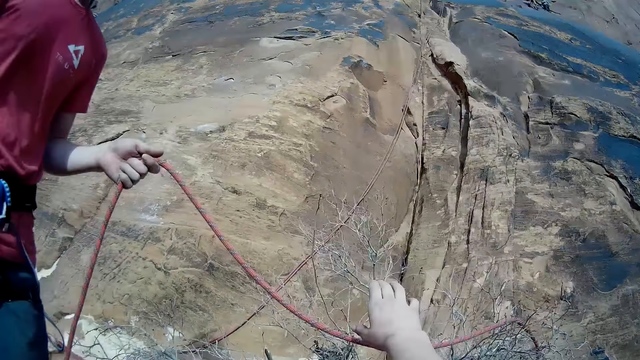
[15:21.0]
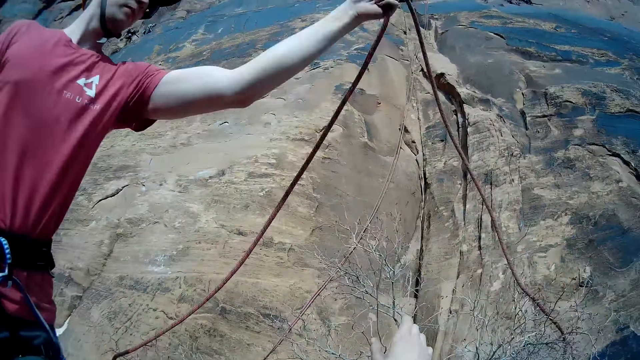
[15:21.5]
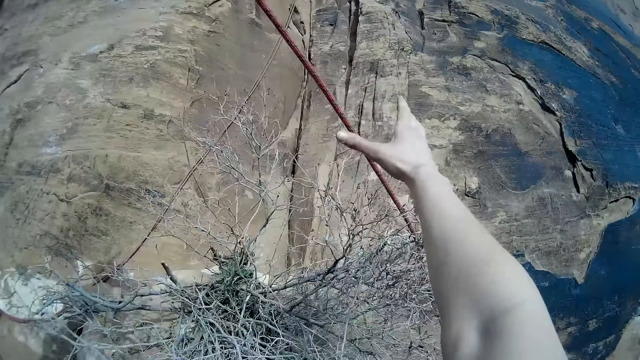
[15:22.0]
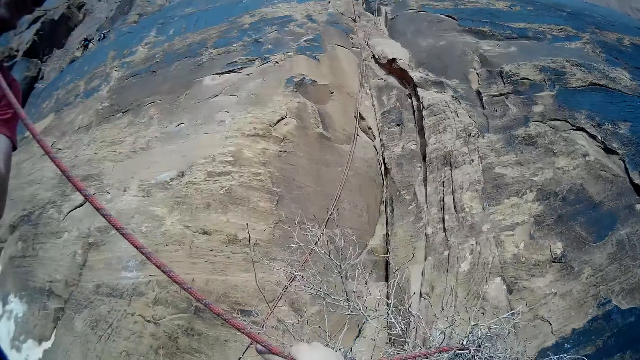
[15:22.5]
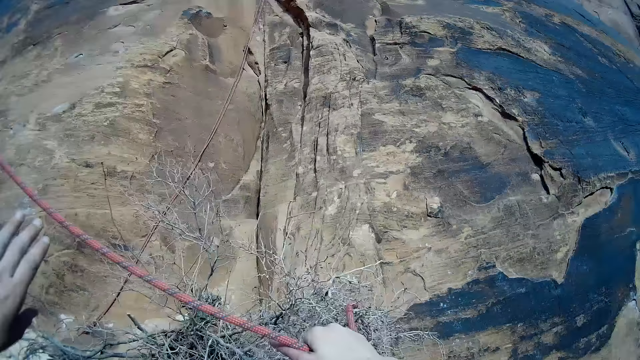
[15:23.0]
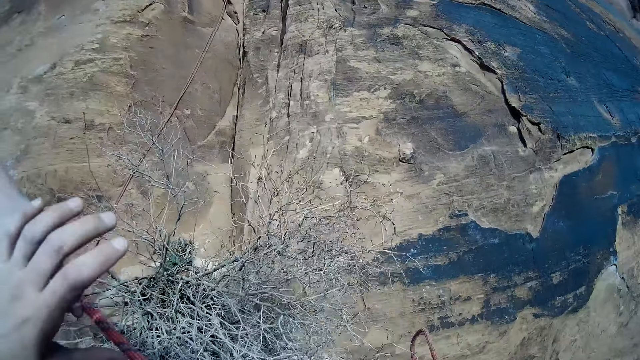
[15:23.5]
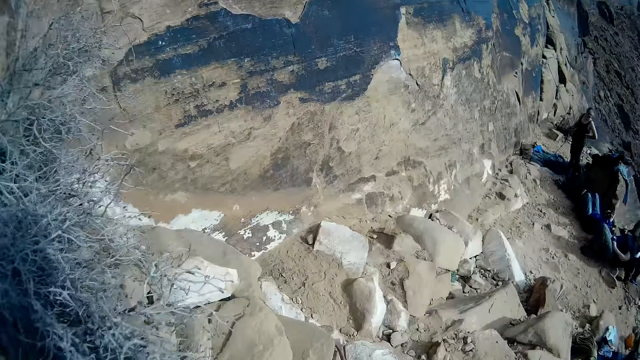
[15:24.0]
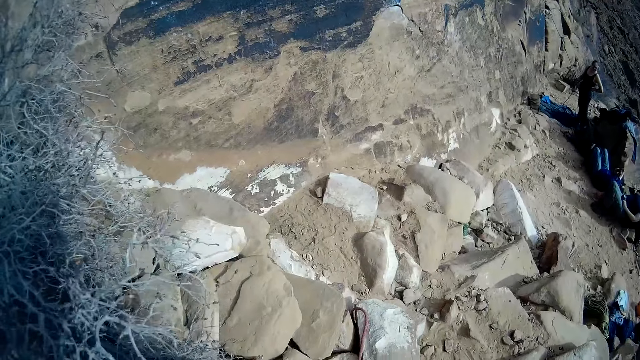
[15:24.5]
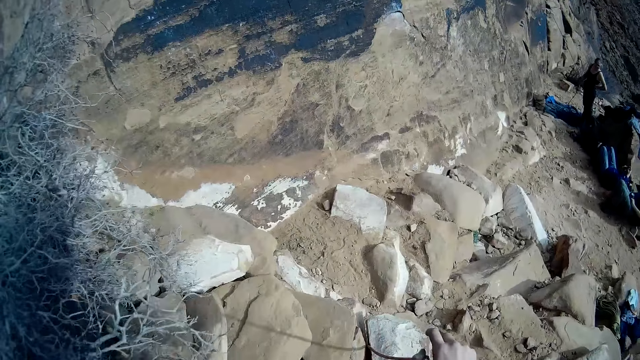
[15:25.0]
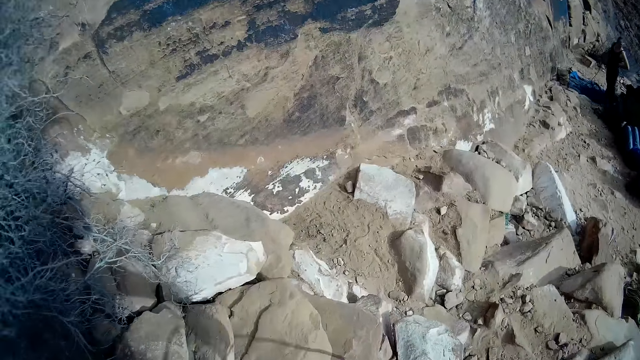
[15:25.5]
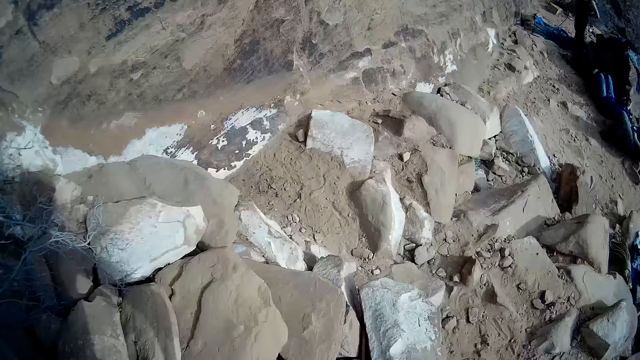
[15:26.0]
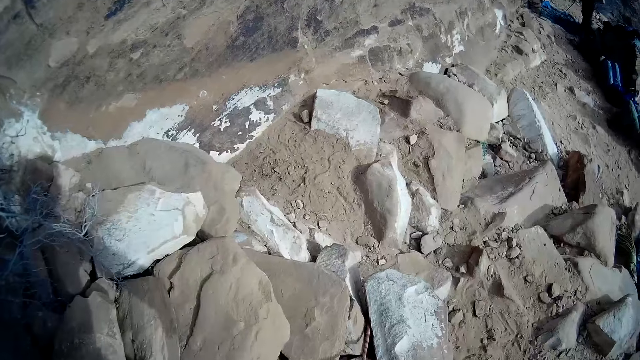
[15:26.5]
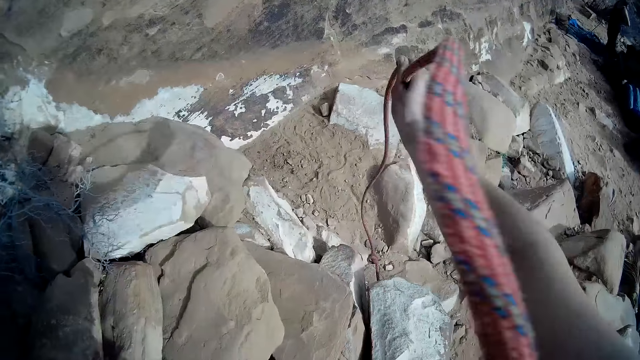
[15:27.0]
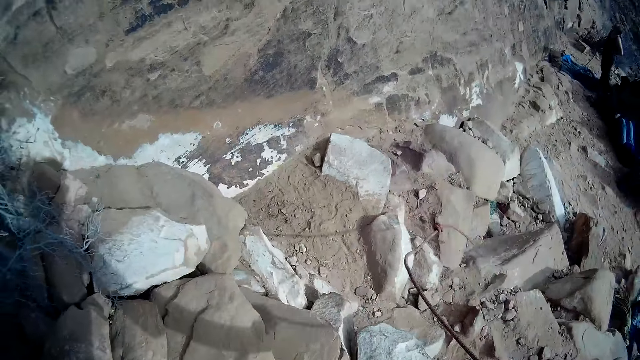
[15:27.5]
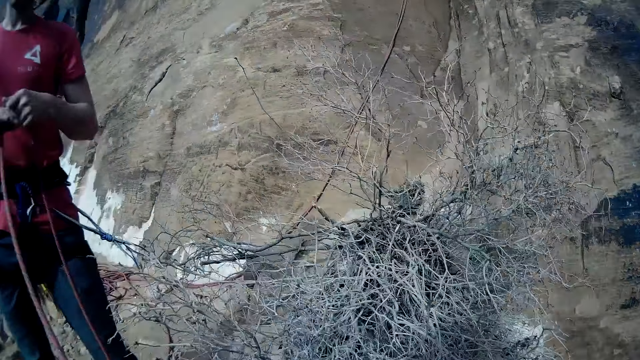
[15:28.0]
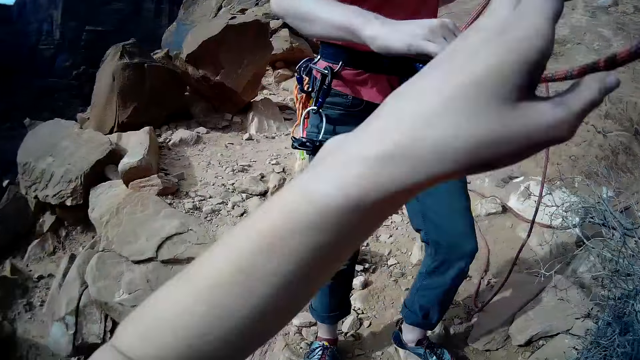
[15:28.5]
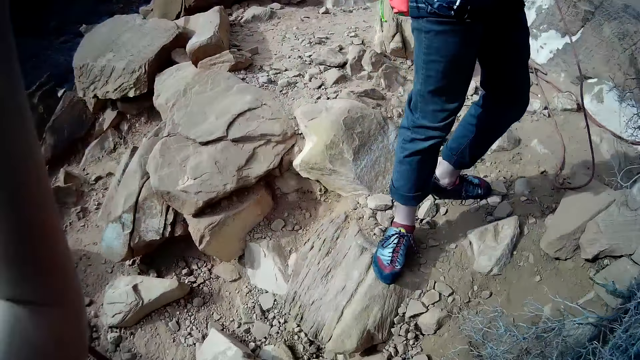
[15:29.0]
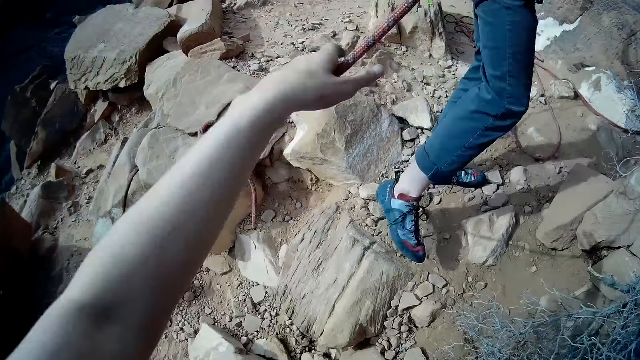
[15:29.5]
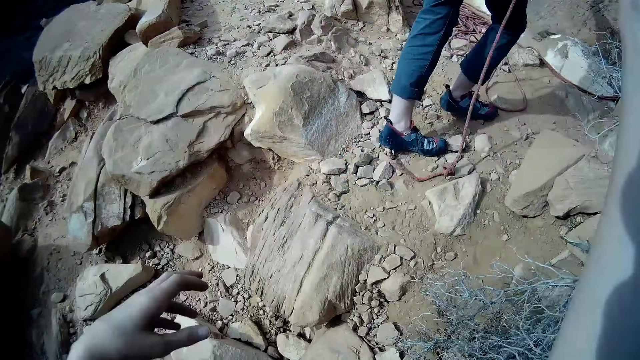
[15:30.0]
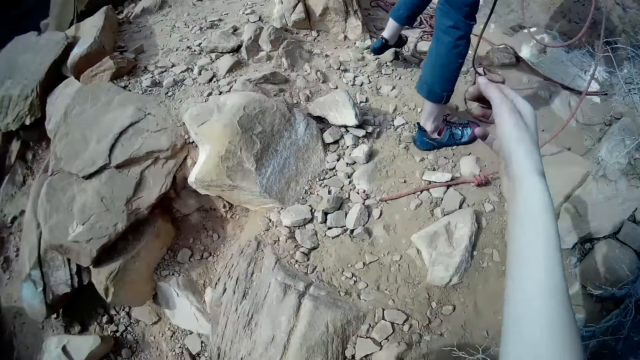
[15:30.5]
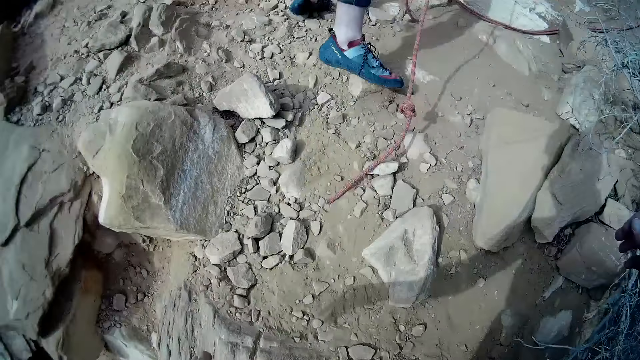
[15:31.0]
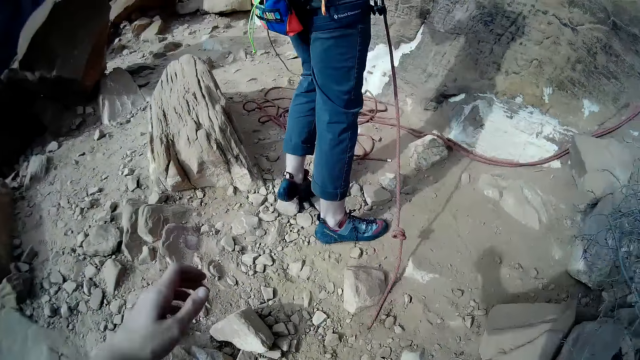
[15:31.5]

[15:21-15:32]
A climber passes the climbing rope to the camera wearer with his hands. The camera wearer holds the rope. He collects the climbing rope from the climber with his hands. He throws the rope down the rocks. The climber holds the rope. The camera wearer drops the climbing rope from his hand. The climber walks around.

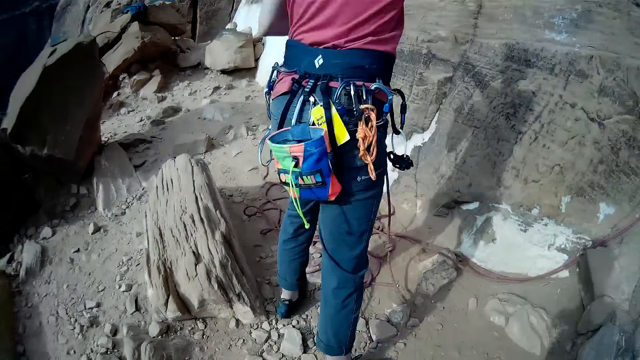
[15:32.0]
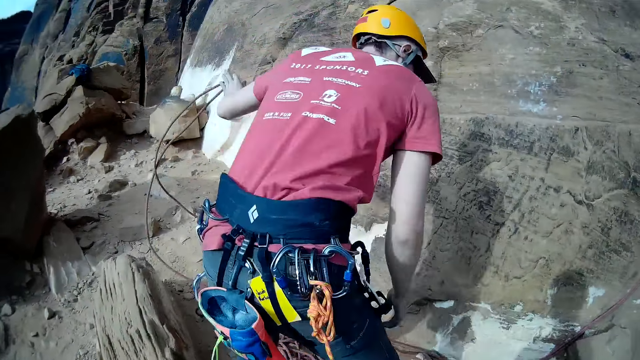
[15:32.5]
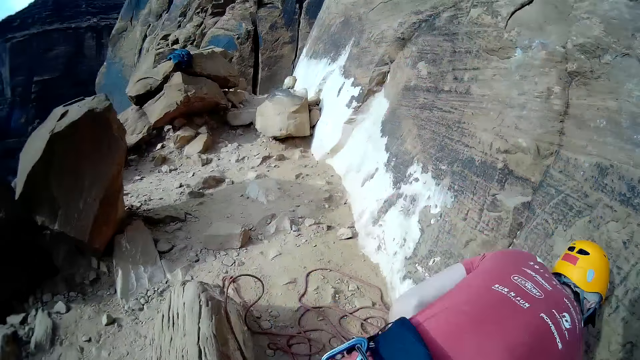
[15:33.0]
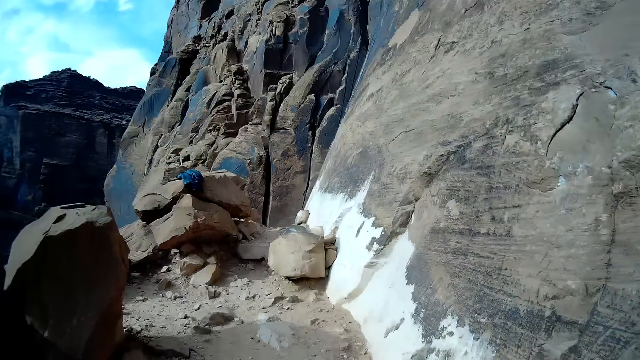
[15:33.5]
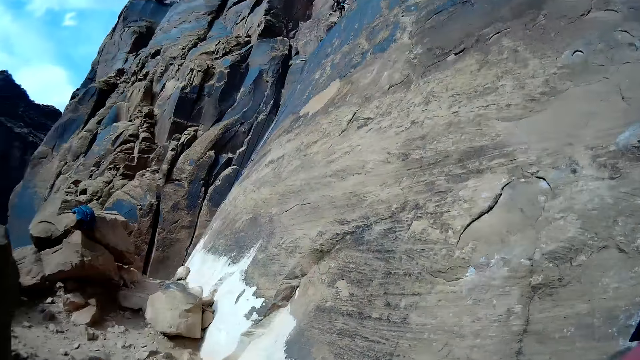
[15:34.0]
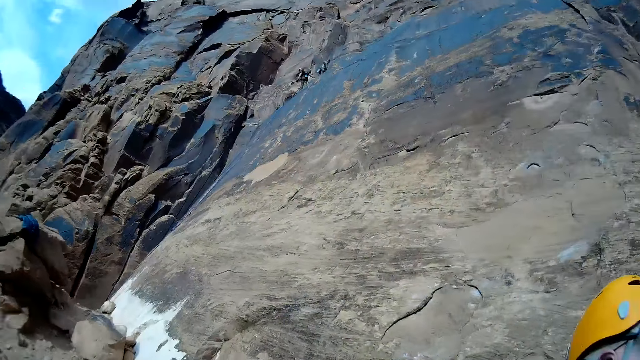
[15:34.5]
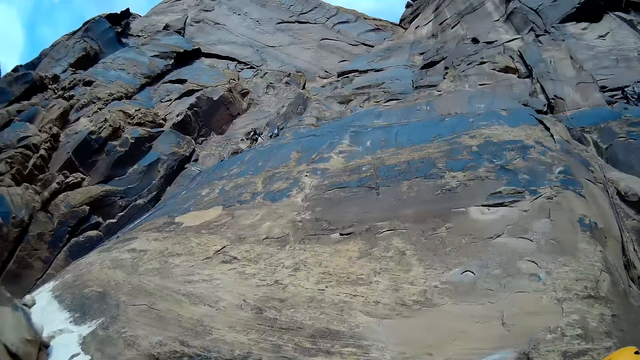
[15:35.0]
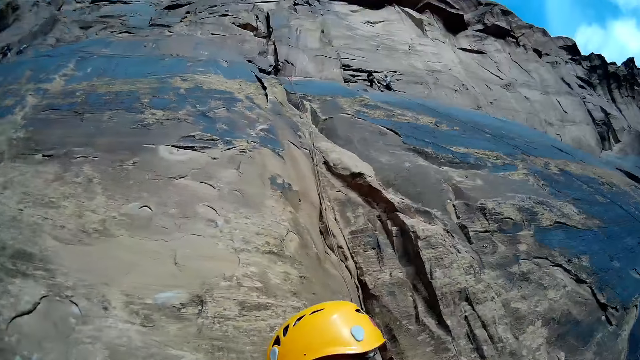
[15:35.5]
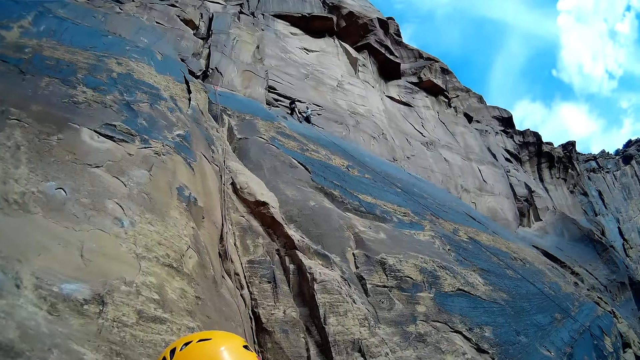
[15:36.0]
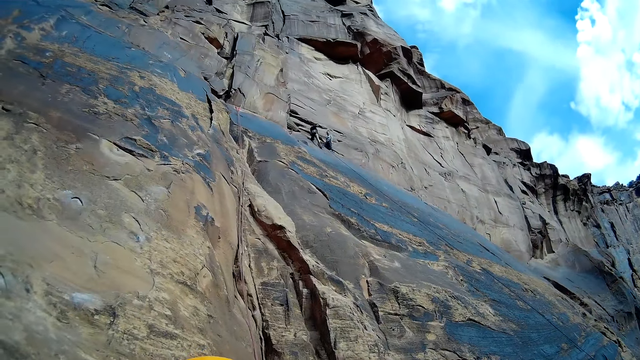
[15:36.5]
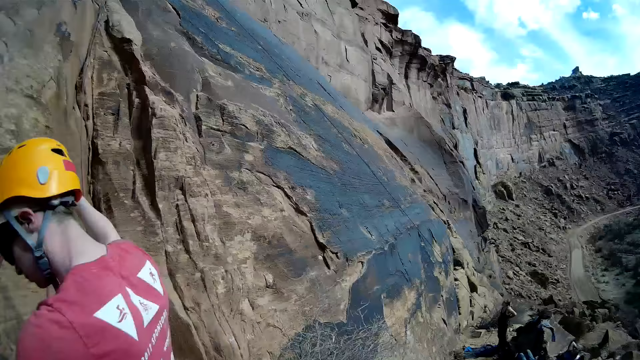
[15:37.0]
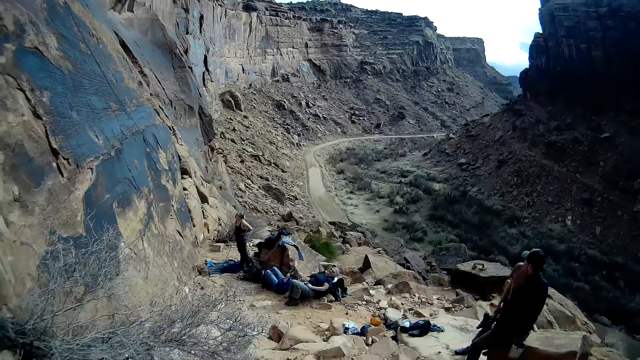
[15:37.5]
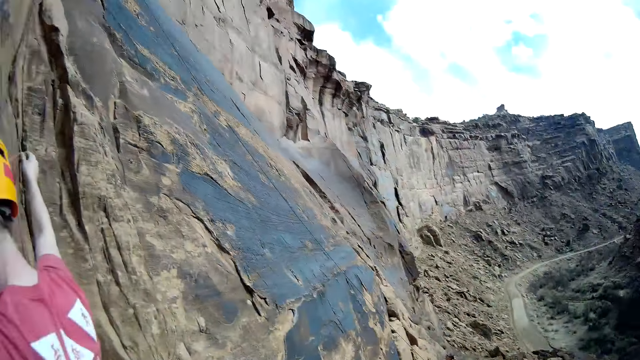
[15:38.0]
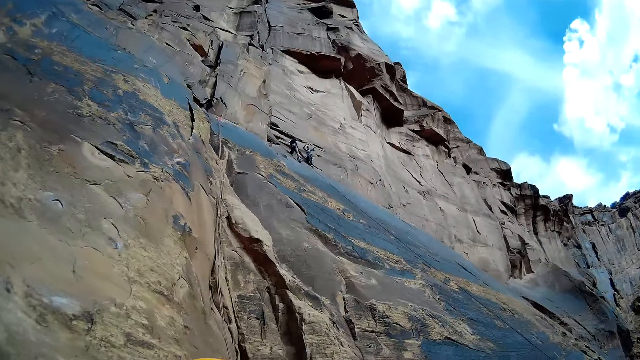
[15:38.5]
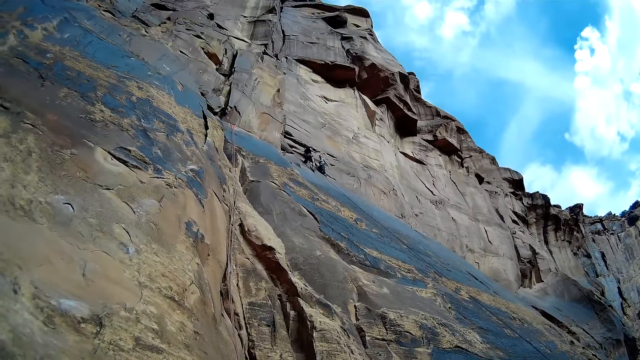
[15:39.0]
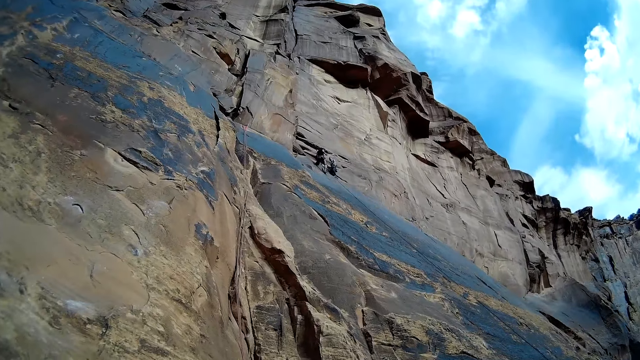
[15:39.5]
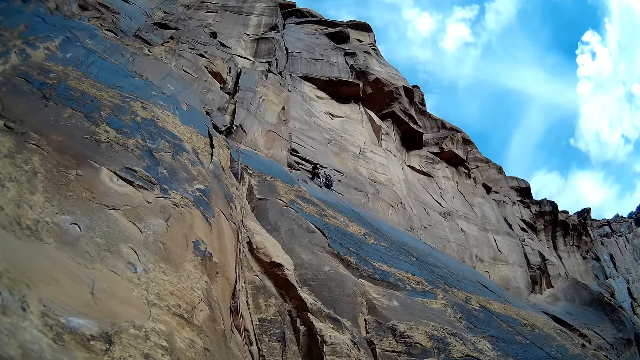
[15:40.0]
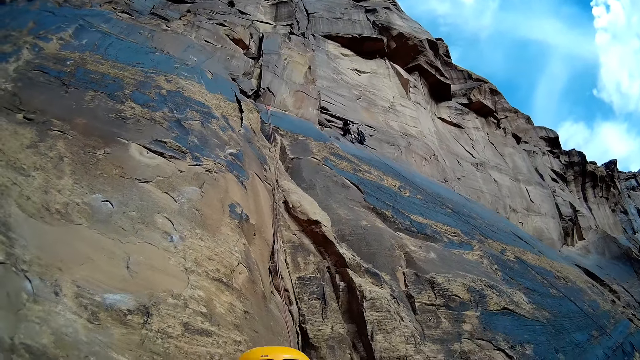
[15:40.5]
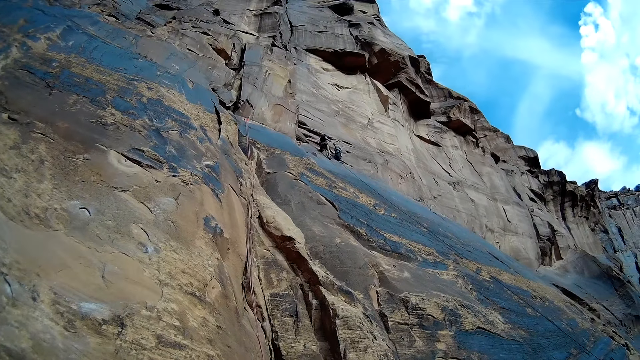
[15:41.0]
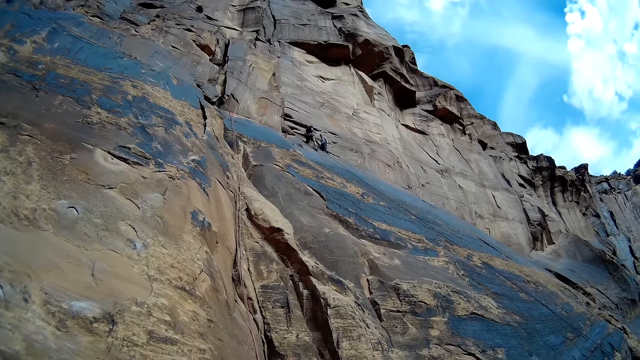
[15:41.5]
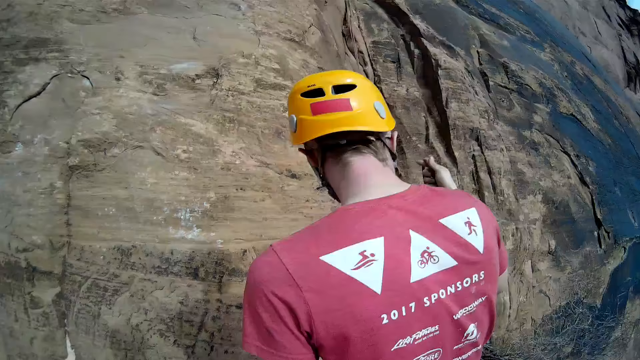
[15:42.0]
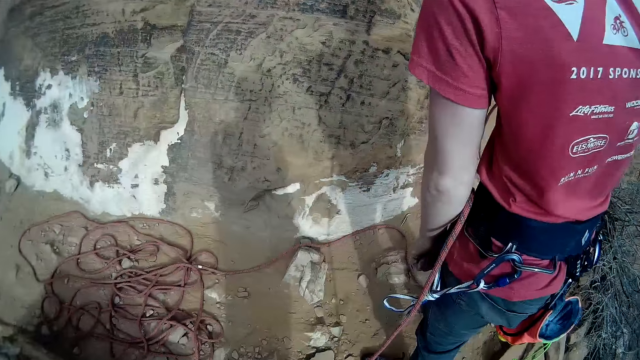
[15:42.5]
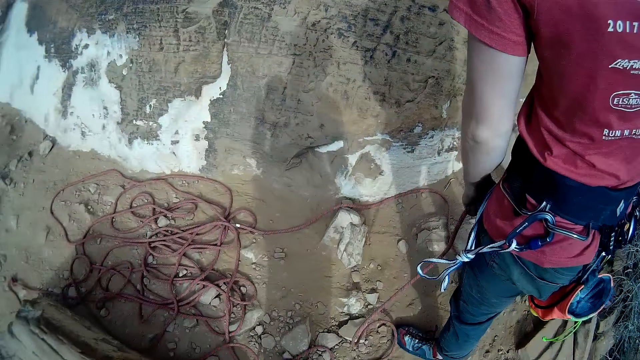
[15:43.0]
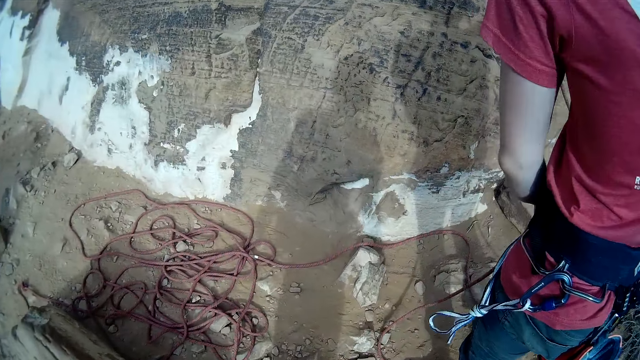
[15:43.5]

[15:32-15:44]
A man bends down. The camera wearer turns the camera up the cliffs.
